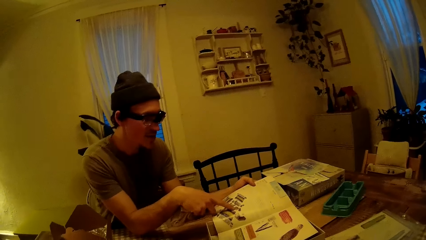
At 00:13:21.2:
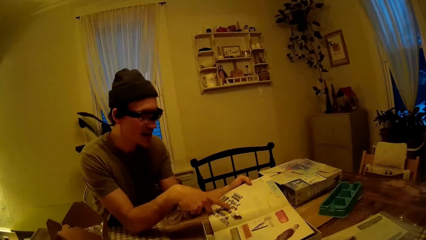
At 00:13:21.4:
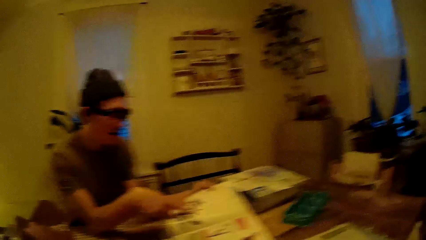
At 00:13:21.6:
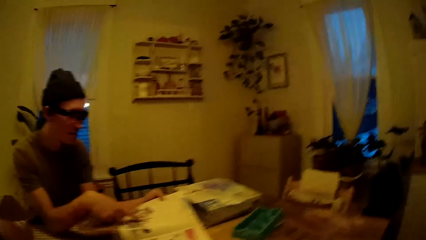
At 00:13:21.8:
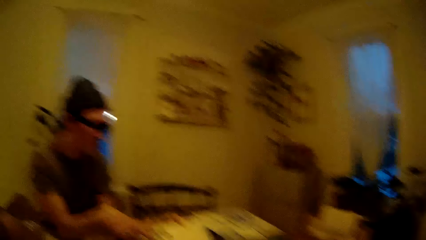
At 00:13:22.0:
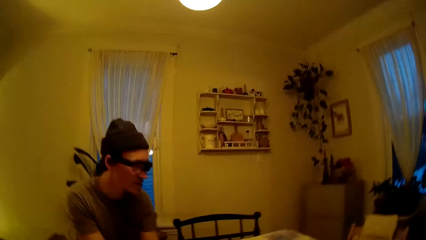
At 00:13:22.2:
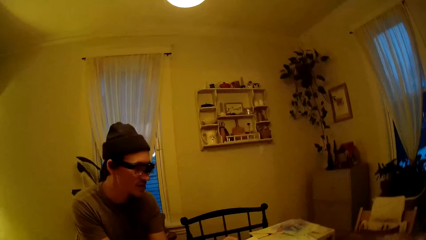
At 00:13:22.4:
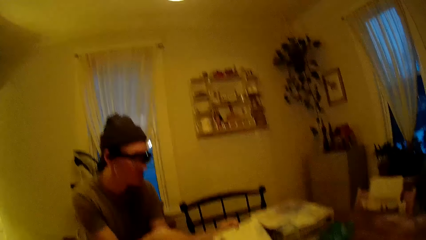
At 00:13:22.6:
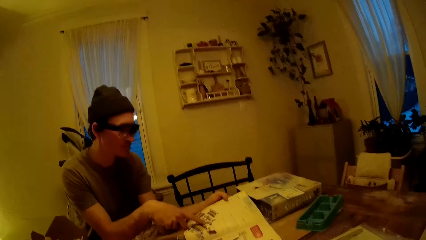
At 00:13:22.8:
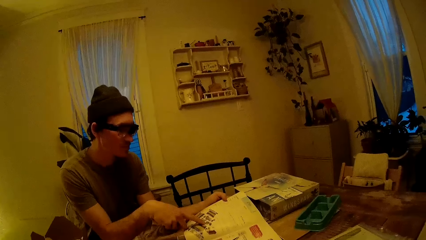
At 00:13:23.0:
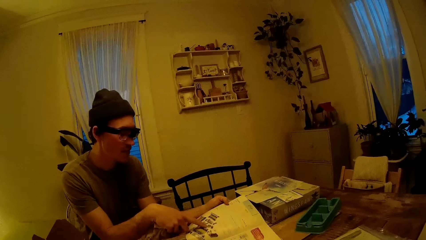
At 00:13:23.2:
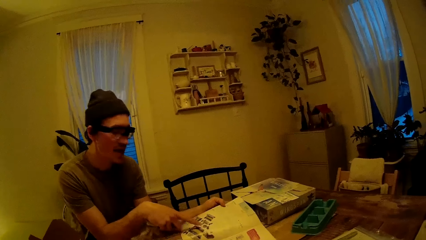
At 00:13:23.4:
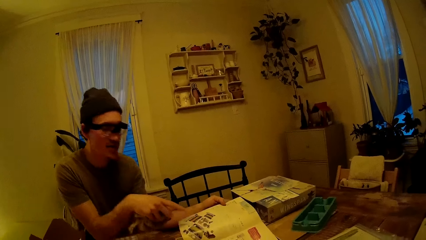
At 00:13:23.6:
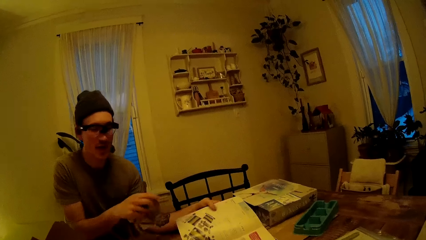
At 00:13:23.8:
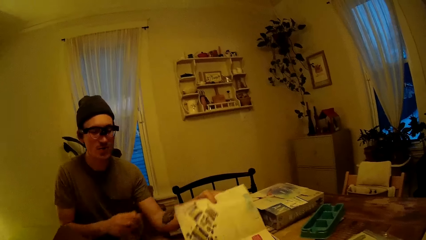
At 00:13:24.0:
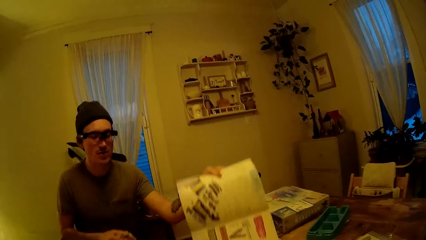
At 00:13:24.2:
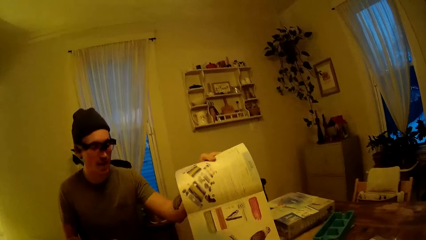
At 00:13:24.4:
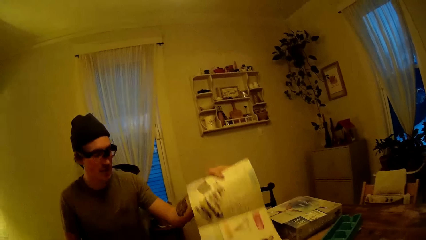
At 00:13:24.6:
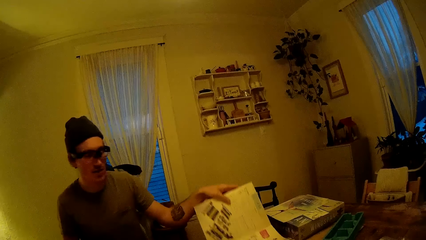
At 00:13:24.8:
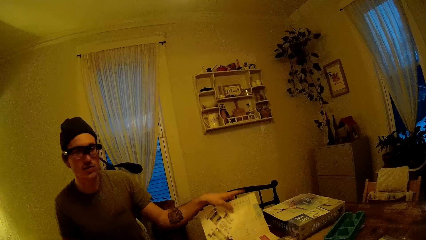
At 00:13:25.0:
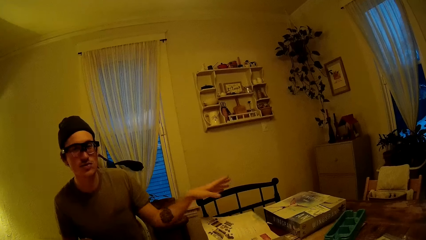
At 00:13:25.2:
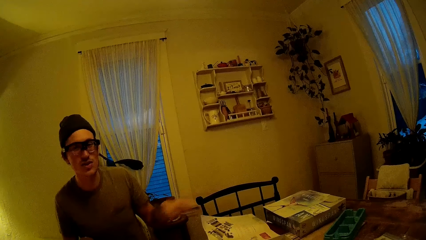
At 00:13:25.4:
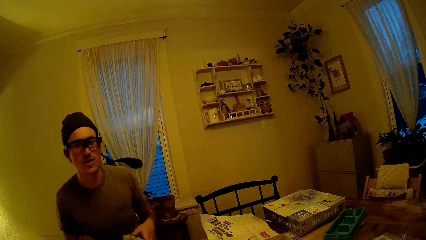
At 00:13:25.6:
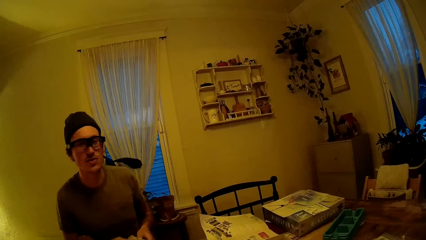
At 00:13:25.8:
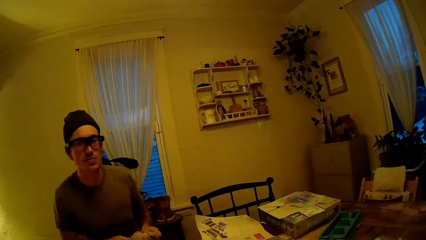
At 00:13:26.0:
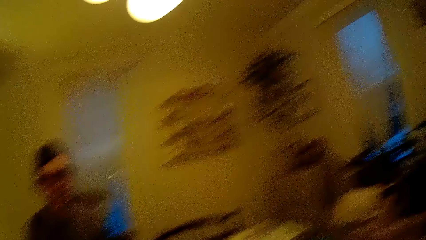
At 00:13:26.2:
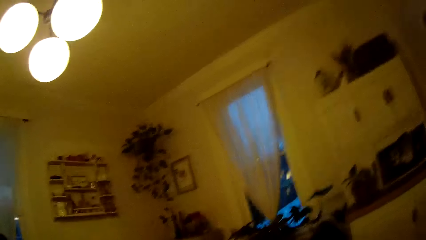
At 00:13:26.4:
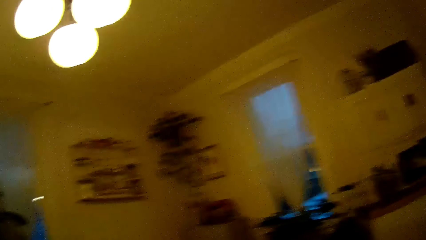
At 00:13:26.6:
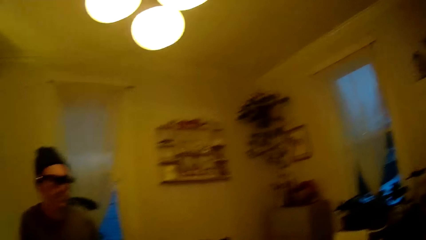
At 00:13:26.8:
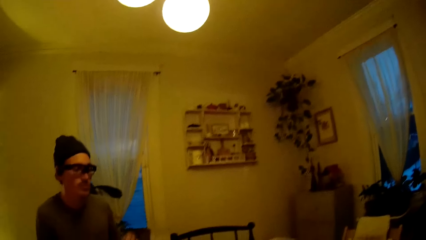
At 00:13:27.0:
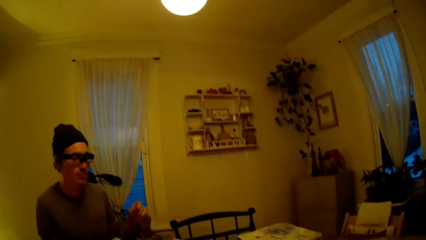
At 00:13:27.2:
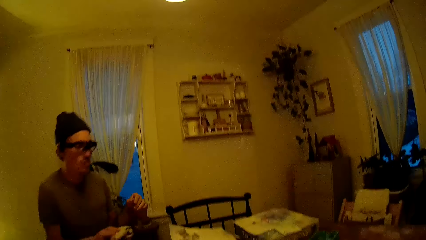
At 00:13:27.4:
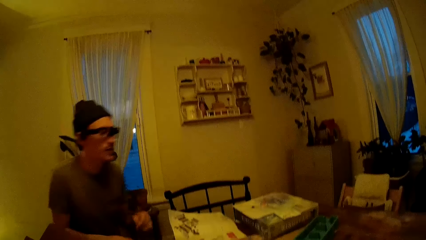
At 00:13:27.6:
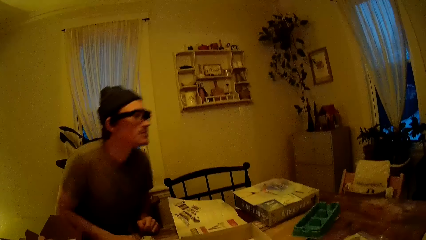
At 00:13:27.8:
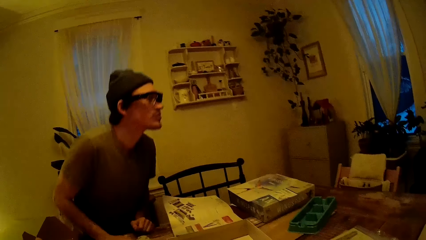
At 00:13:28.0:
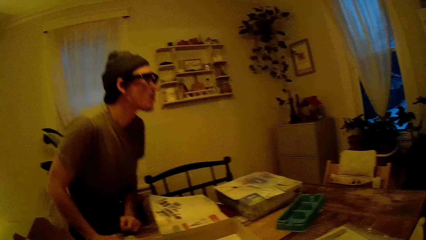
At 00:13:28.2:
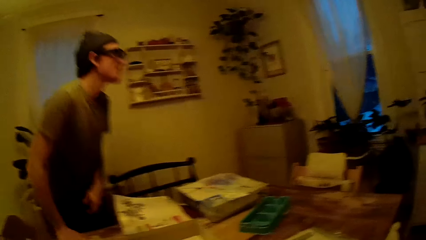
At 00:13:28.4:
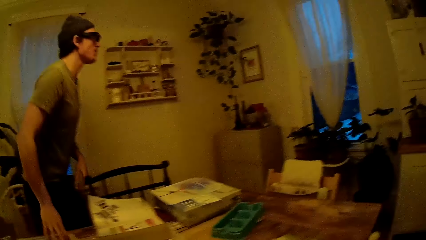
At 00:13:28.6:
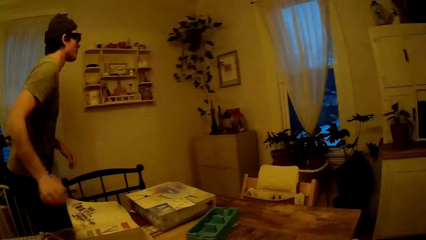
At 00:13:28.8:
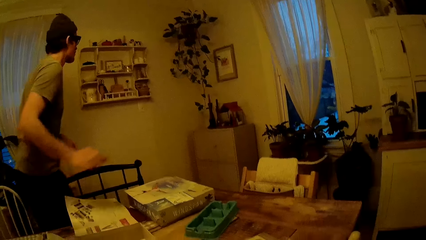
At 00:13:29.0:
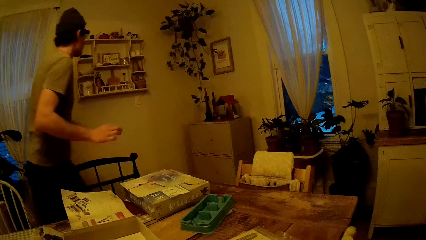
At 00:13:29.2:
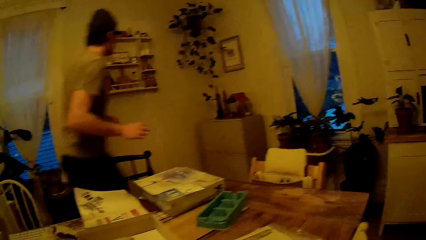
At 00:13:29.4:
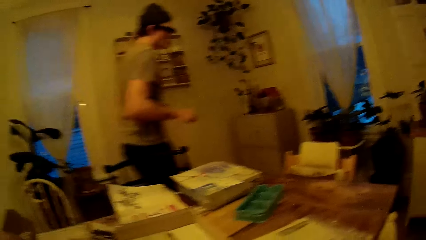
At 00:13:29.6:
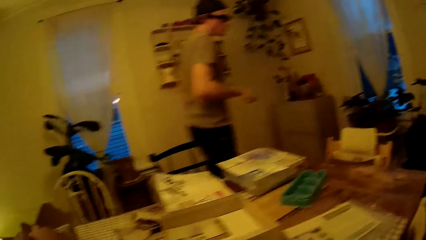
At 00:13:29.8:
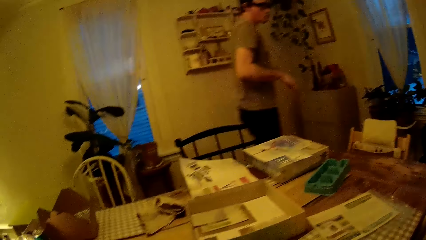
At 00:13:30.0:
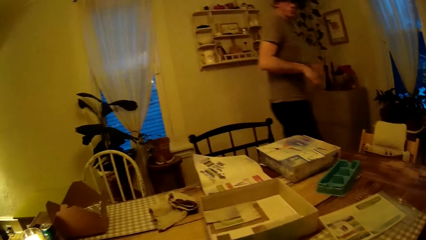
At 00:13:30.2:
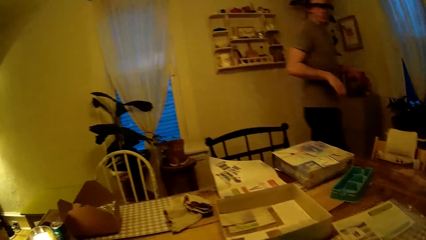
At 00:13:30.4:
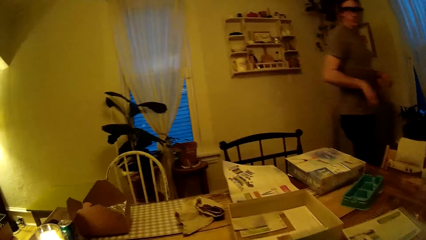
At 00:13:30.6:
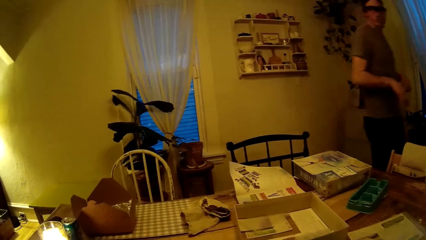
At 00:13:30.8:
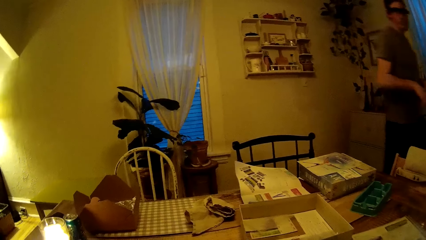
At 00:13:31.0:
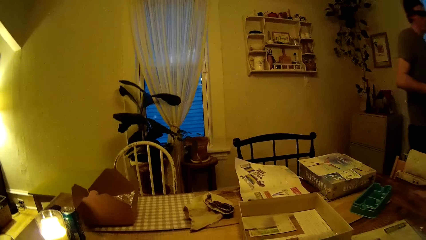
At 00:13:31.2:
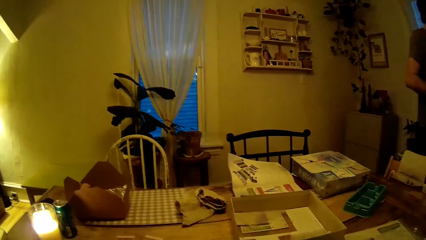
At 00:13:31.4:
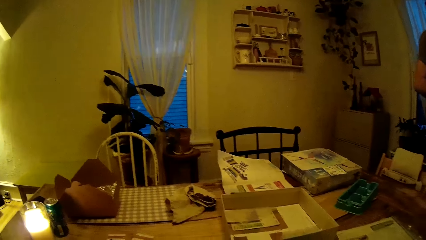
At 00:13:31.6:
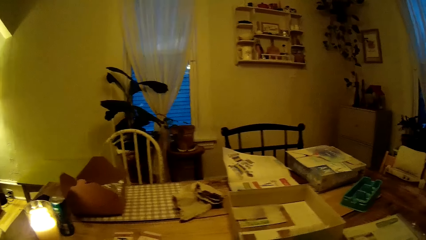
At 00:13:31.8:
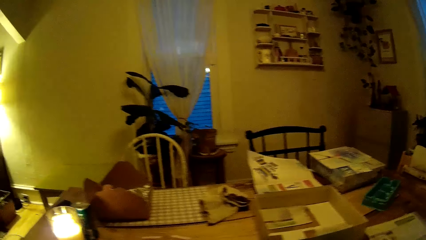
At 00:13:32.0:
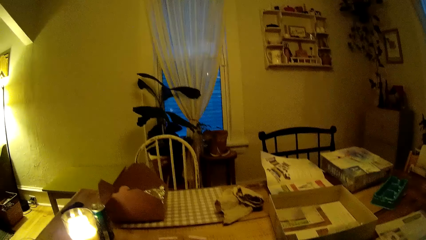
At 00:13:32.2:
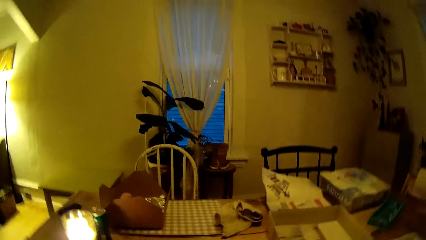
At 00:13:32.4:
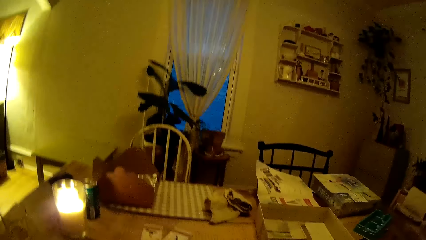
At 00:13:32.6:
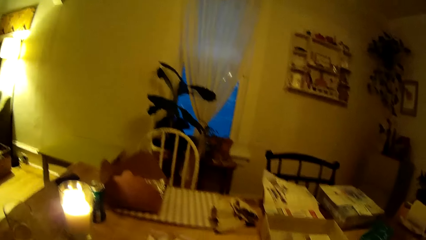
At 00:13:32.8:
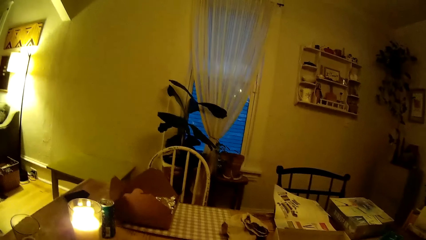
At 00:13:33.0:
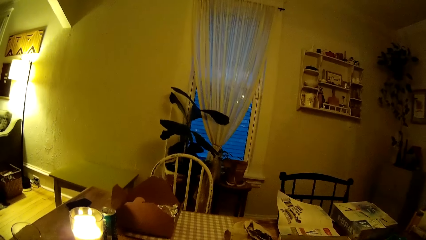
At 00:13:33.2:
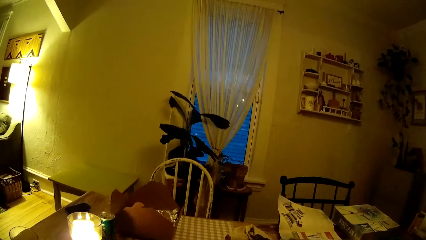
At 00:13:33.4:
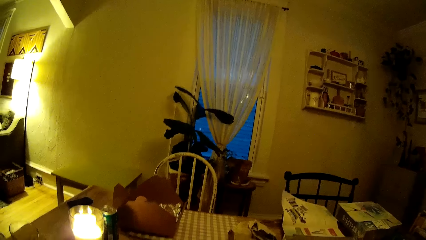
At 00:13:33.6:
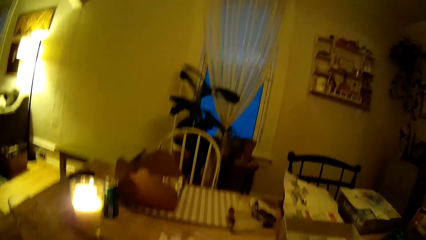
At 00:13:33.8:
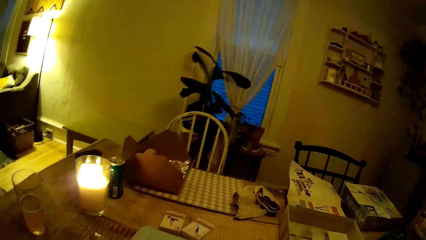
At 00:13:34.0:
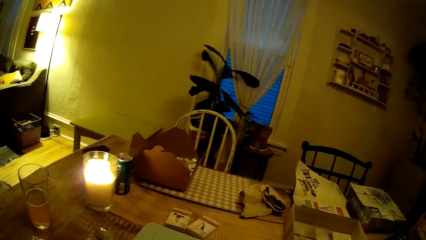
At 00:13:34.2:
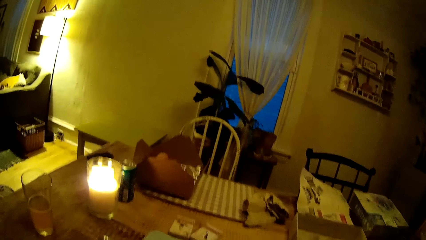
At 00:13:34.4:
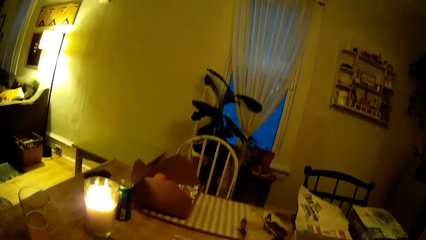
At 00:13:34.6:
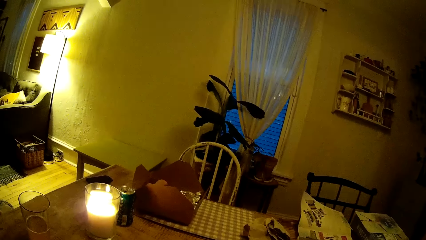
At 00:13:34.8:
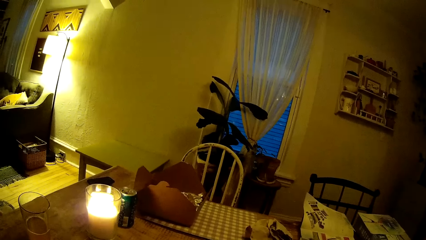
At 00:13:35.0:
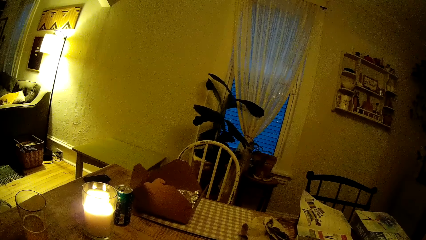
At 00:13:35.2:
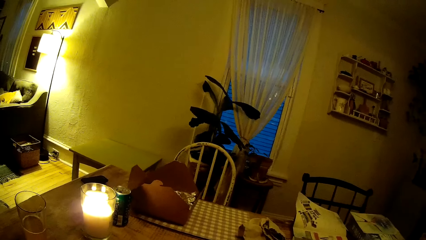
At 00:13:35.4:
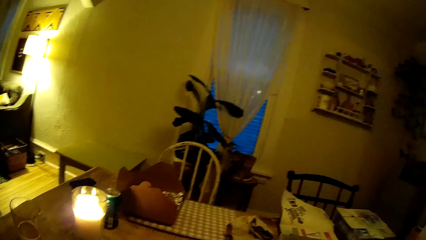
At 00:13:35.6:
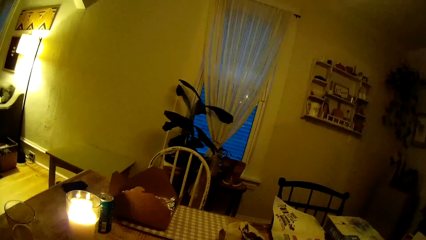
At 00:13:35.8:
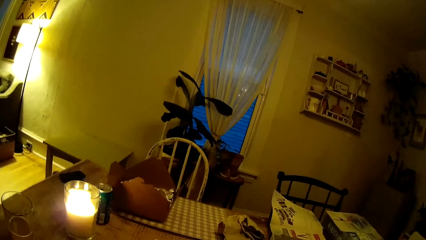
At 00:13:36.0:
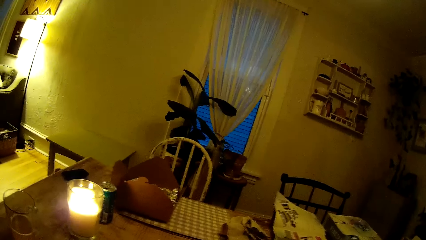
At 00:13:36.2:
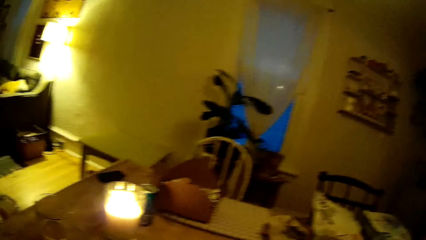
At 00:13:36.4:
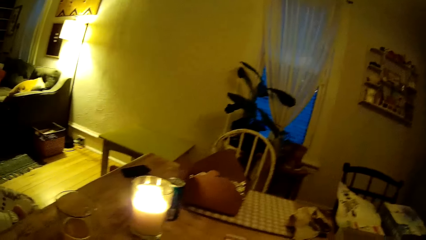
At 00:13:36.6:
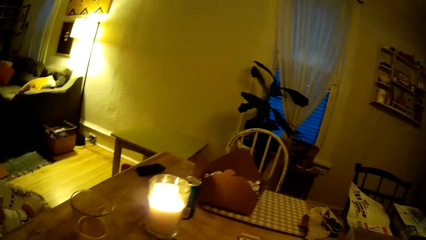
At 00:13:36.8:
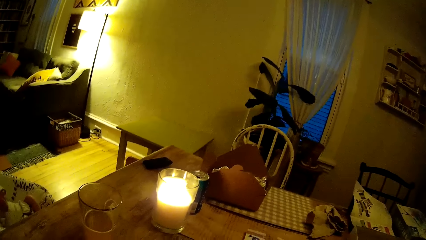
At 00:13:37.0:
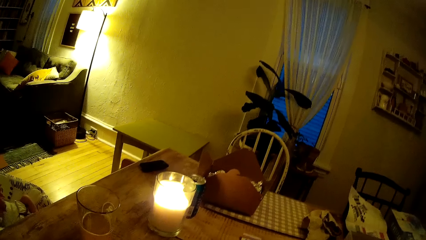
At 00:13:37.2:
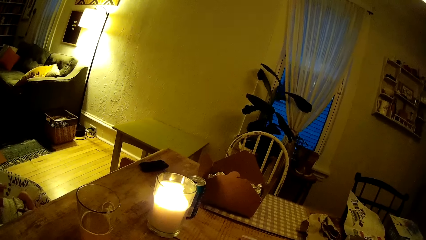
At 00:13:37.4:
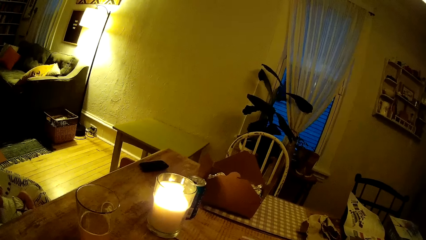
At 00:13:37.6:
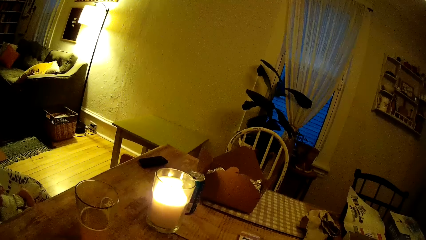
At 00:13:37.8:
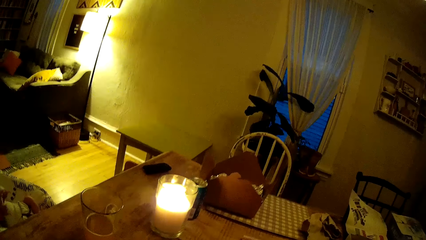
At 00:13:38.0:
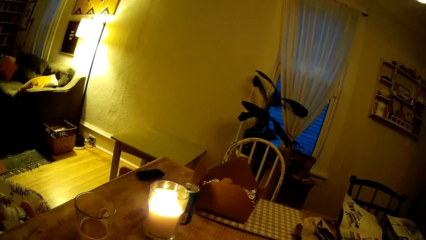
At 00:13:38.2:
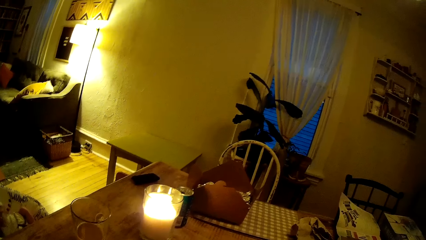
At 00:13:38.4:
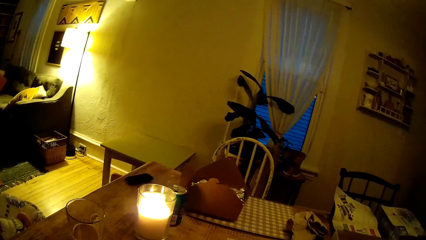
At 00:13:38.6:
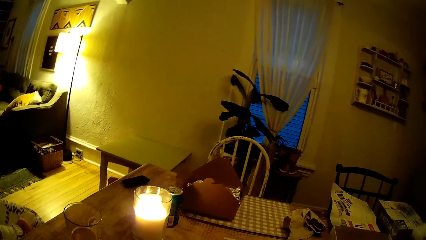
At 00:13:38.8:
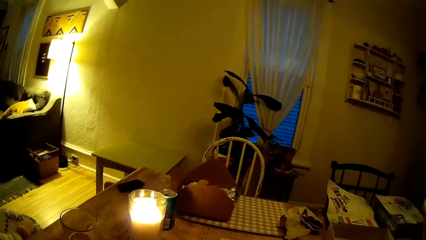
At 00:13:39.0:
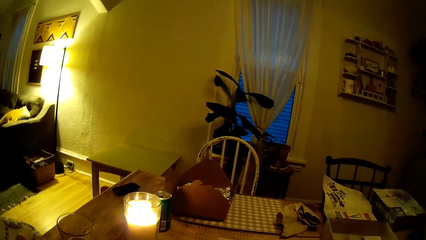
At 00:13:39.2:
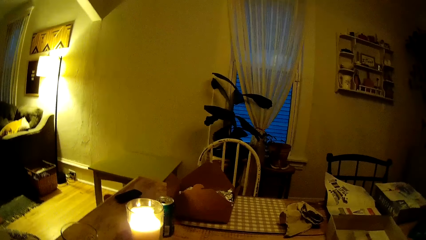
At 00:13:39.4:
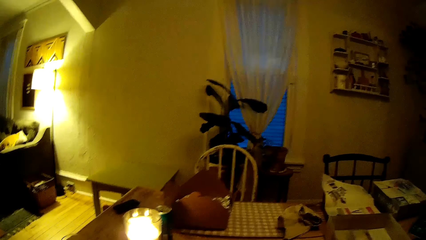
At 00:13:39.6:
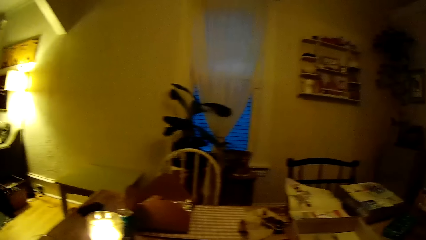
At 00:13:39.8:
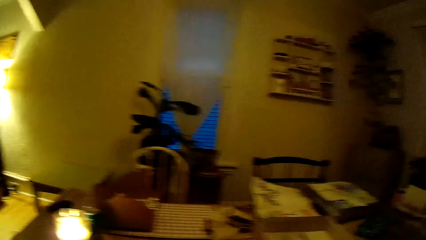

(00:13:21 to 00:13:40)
The man lifts the brochure with his left hand. The man drops the brochure on the table with his left hand. The man drops the napkin in his right hand on the table. The man walks around the house.
